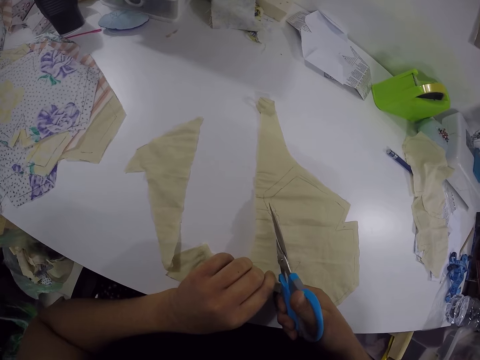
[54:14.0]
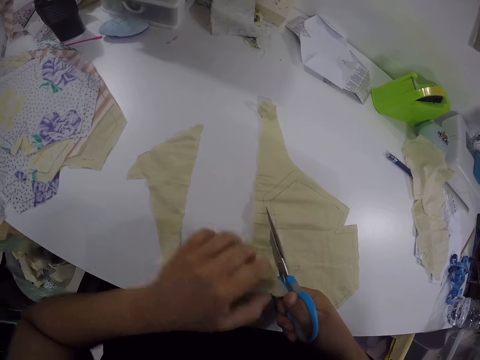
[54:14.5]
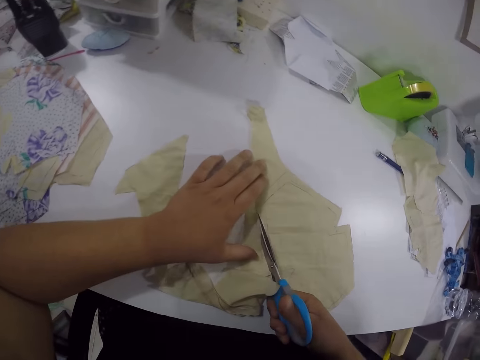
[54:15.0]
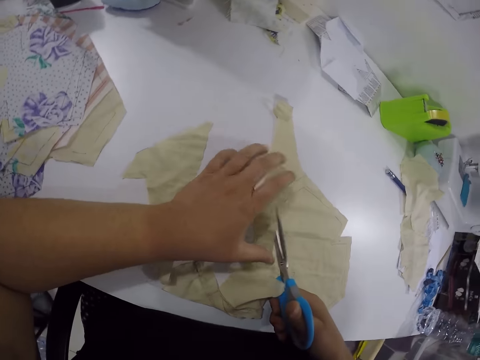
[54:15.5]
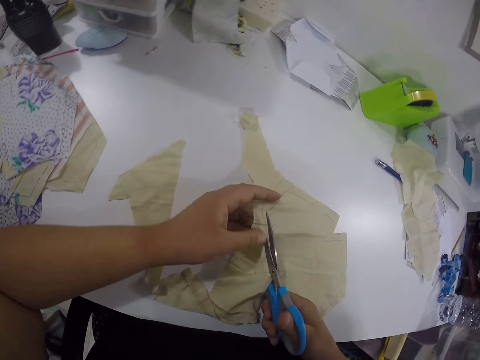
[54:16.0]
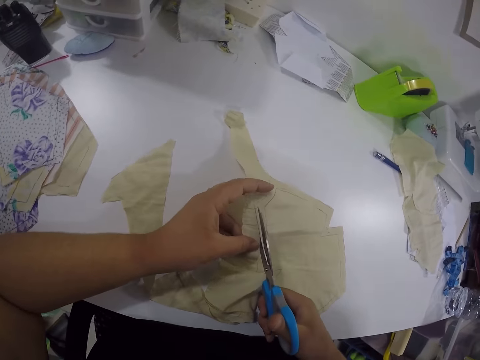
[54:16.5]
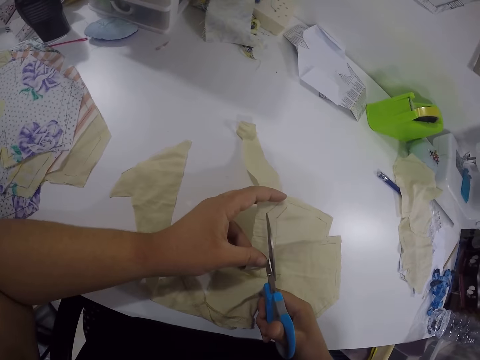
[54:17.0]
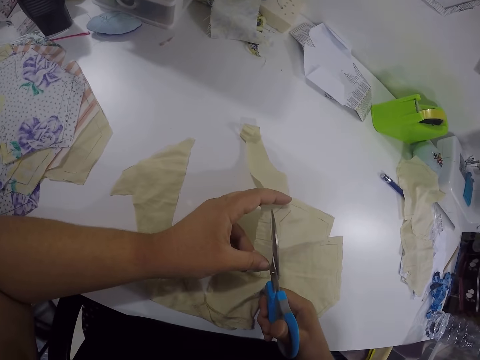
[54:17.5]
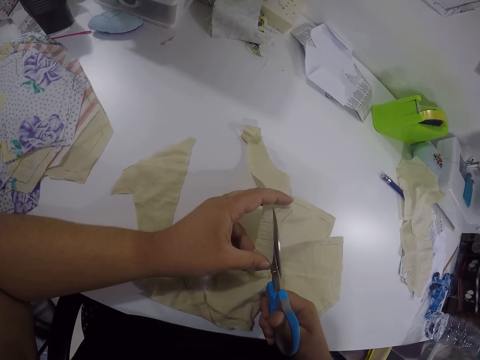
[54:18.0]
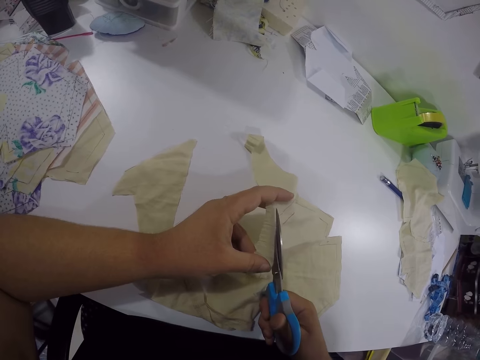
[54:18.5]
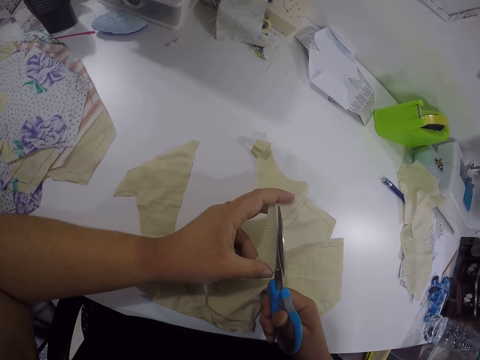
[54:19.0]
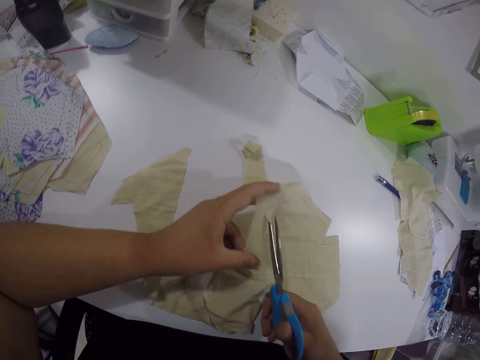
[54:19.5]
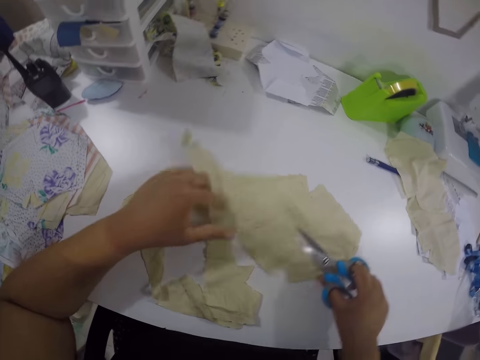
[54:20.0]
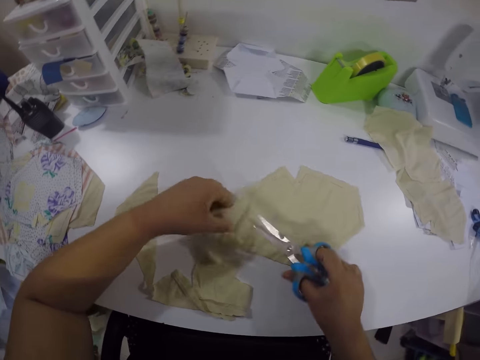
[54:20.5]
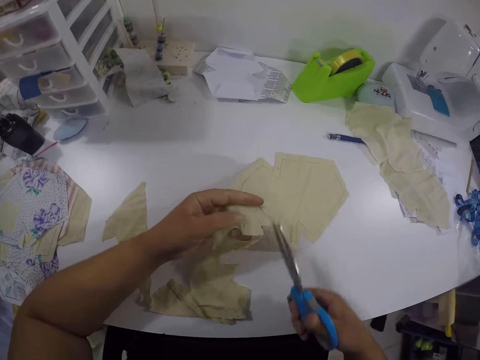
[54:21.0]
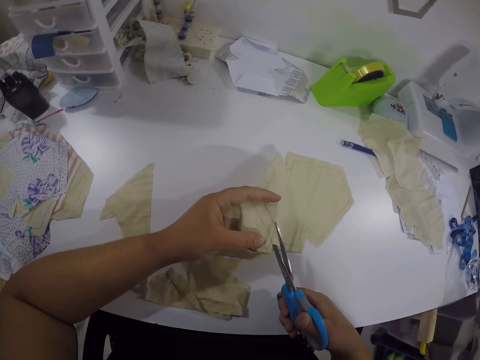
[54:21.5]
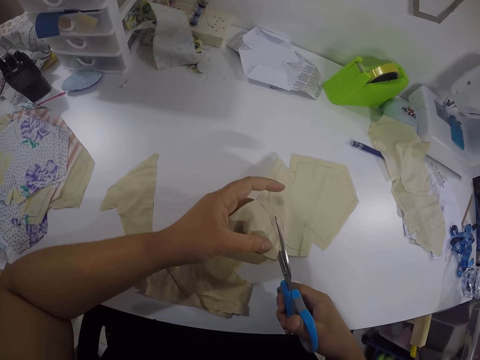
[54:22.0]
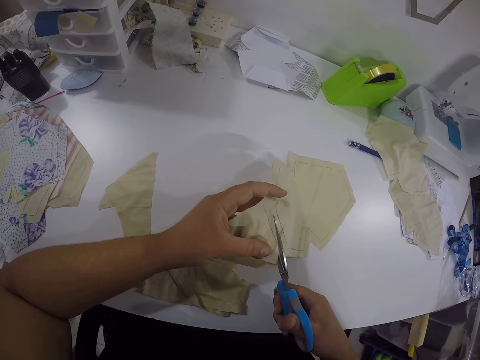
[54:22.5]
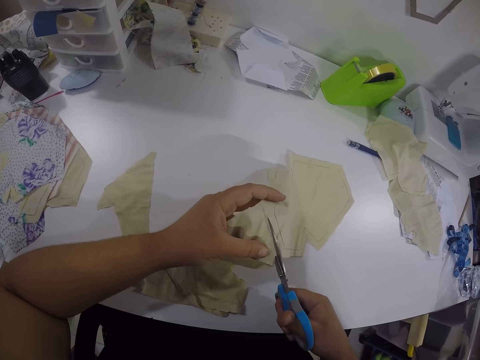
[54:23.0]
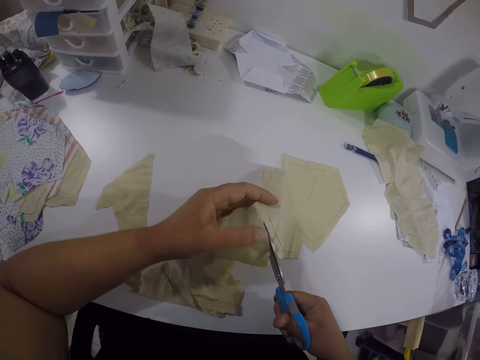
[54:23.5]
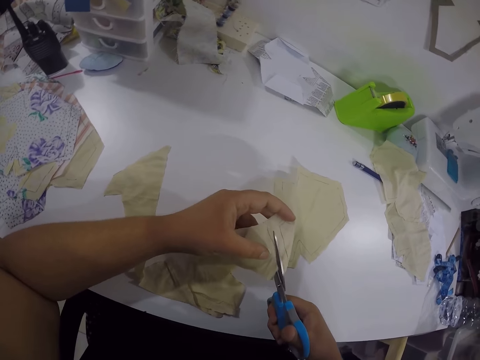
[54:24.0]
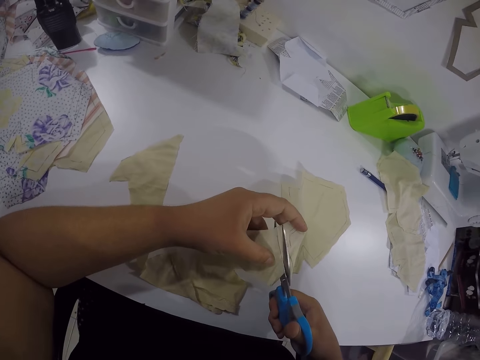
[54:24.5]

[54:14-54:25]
The camera wearer adjusts the cloth on the table with her right hand. She cuts the cloth on the table with the scissors in her right hand.

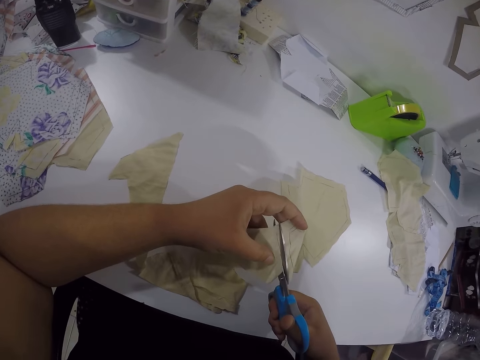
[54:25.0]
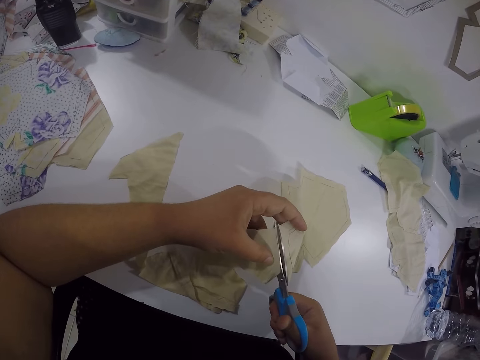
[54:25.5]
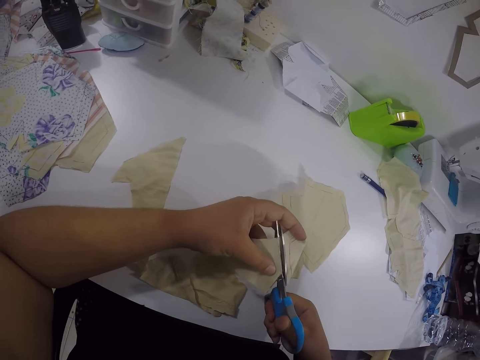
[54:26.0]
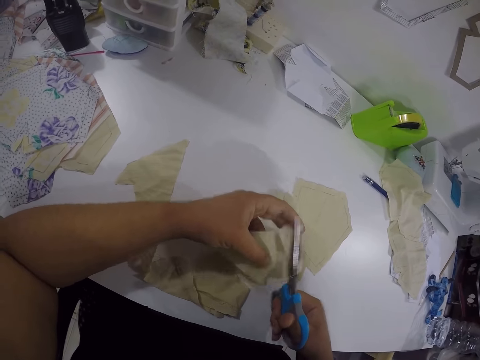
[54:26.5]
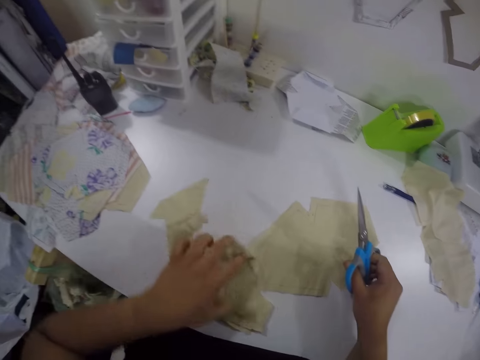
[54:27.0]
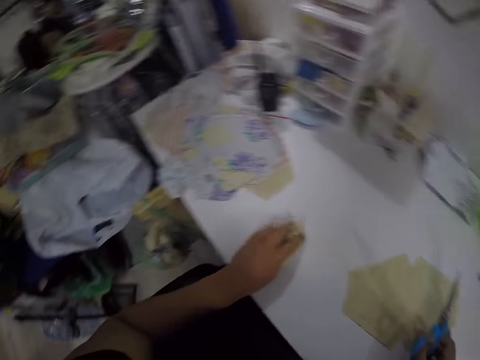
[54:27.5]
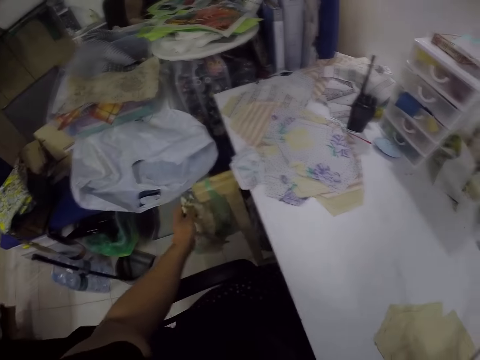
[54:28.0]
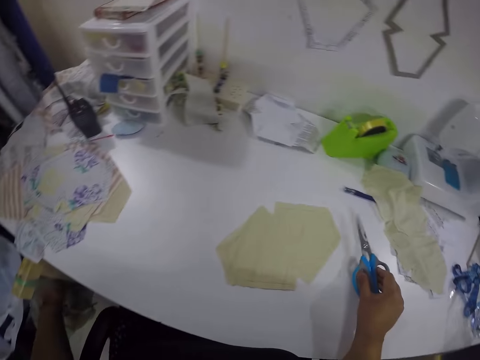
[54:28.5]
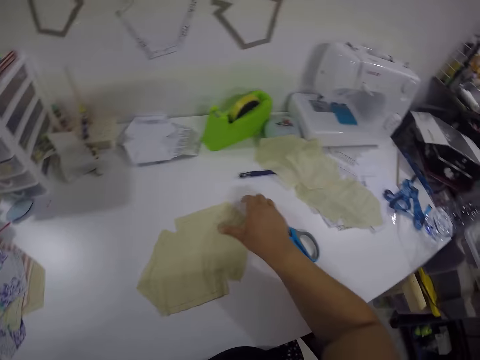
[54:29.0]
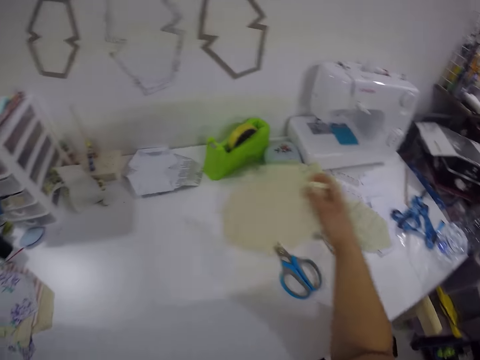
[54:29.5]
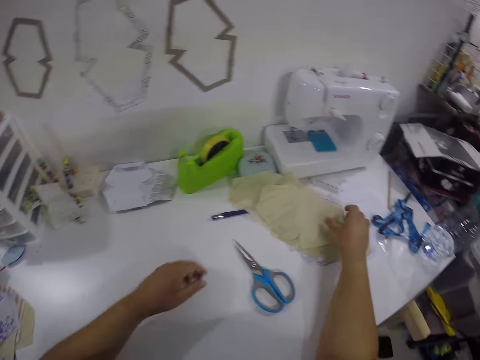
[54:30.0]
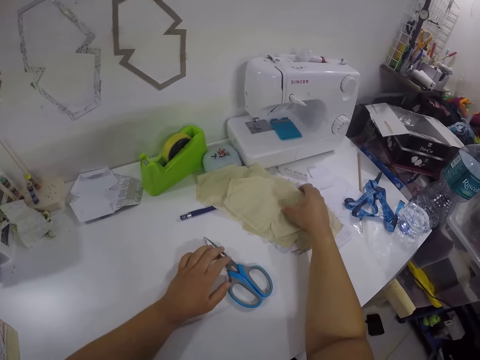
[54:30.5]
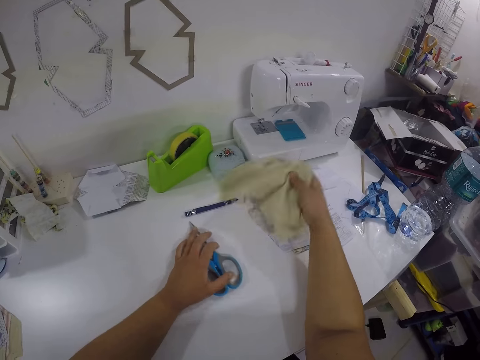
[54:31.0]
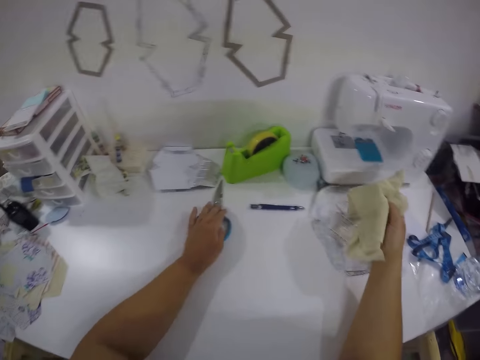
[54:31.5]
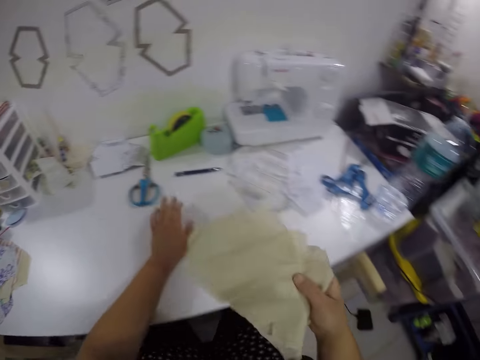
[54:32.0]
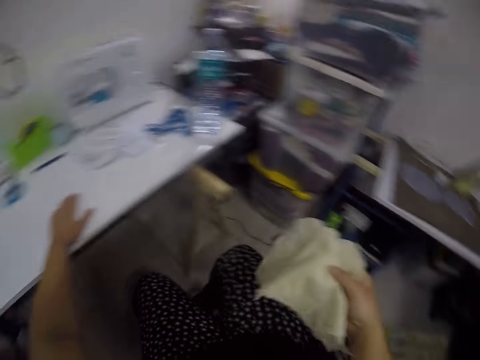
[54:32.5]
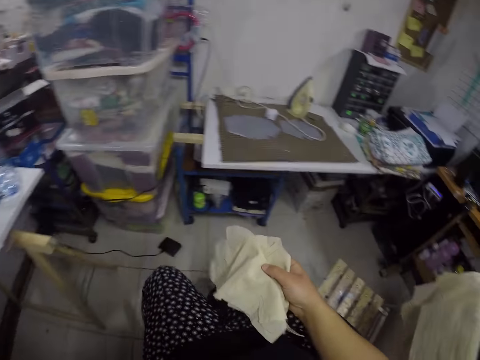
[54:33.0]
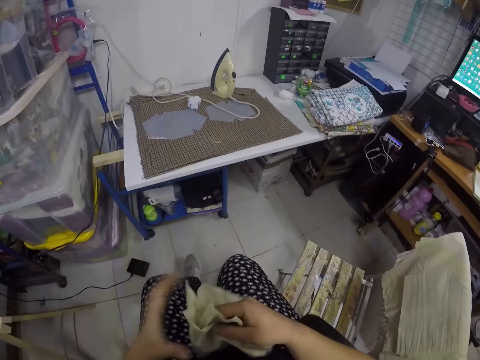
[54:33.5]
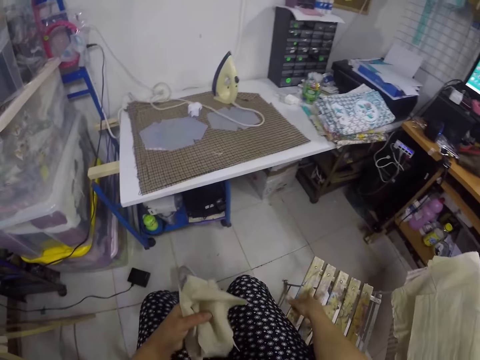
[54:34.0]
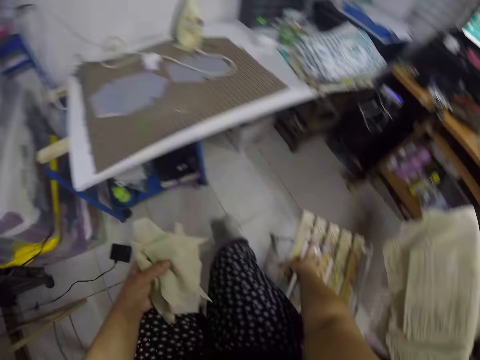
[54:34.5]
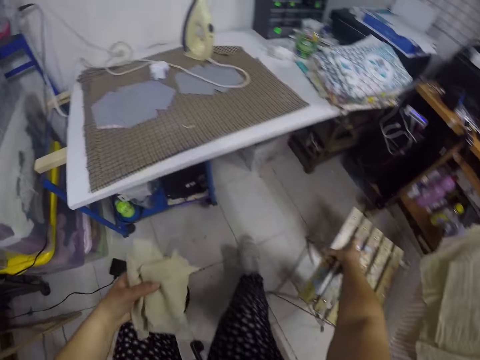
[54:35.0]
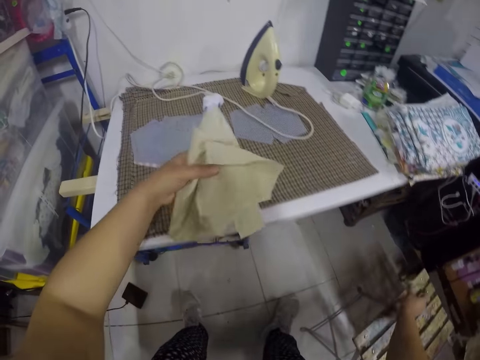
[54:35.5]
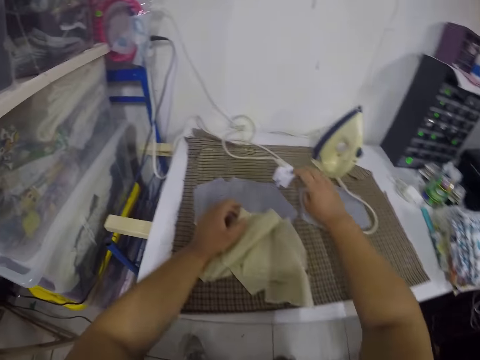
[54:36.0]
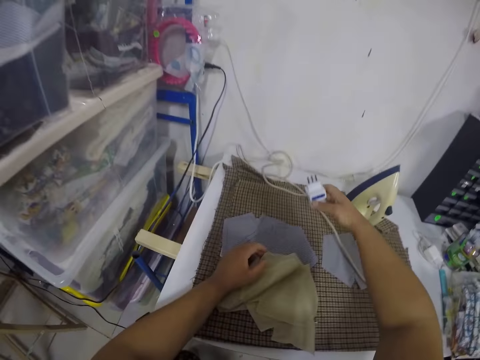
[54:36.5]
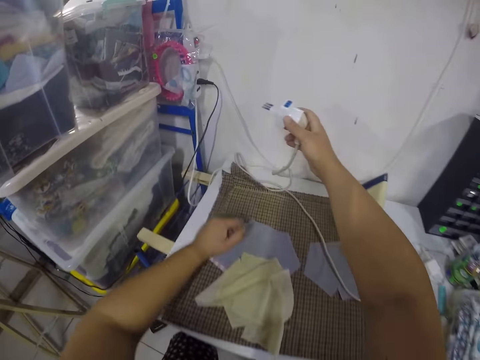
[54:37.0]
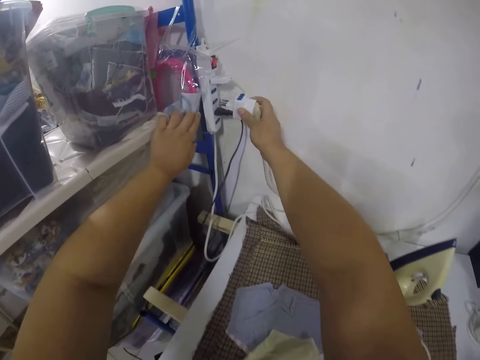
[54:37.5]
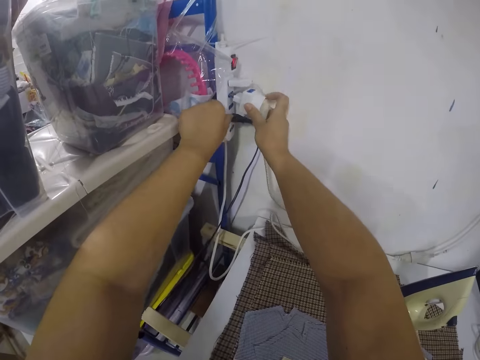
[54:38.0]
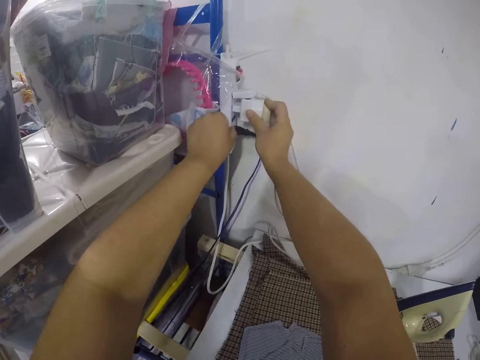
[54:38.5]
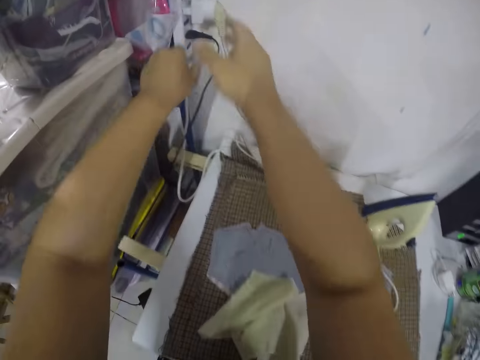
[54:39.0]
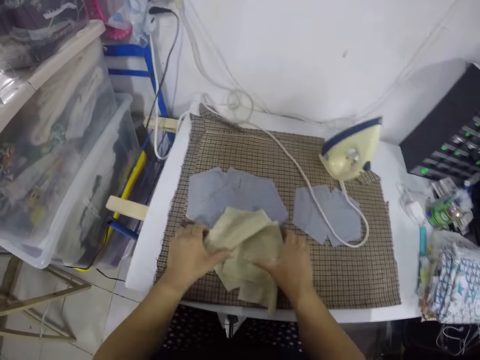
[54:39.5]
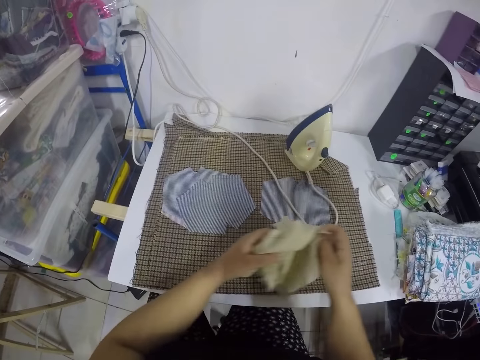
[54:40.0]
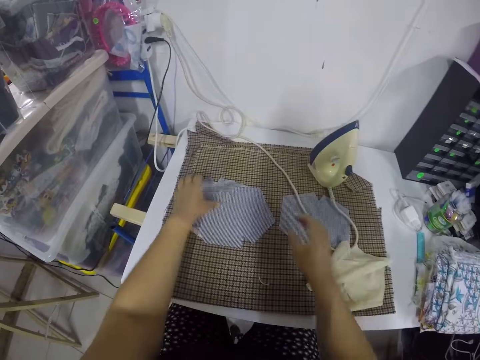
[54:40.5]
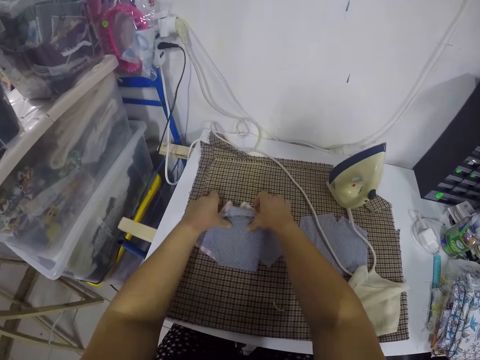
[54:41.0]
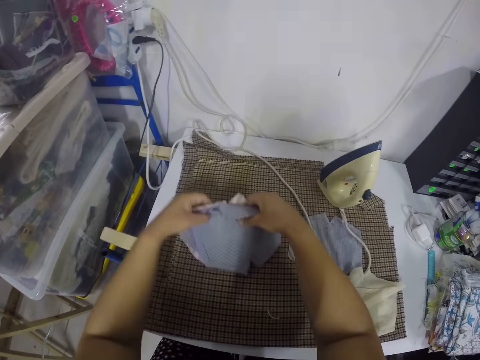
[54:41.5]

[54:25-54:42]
The camera wearer moves her hands. She packs the cloth pieces on the table with her left hand. She picks up the pieces of cloth. She throws the cloth pieces in a dustbin with her left hand. She takes the cloth on the table with her right hand. She drops the cloth on some cloths on the table with her right hand. She packs the cloths on the table with her right hand. She picks up the piece of cloth from the table. She moves the scissors on the table with her left hand. She moves her hands. She moves the pieces of cloth. She moves the chair on the floor with her right hand. She drops the cloths on a pressing board with her left hand. She picks up an iron plug or iron box cable on the pressing board with her right hand. She touches an extension socket on the wall with her left hand. She moves the cable. She plugs the iron plug to the extension socket on the wall with her right hand. She moves her hands. She moves the clothes on the pressing board with both hands. She moves some cloths on the pressing board with both hands. She picks up pieces of cloth from the table.
